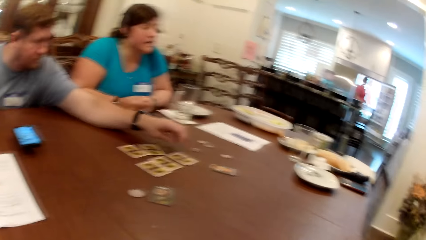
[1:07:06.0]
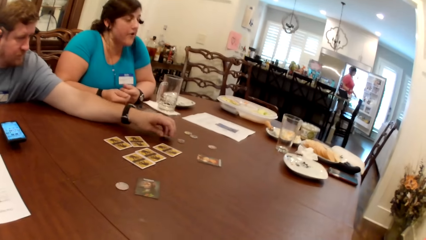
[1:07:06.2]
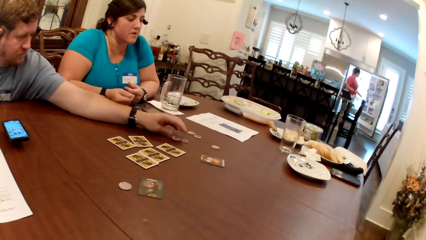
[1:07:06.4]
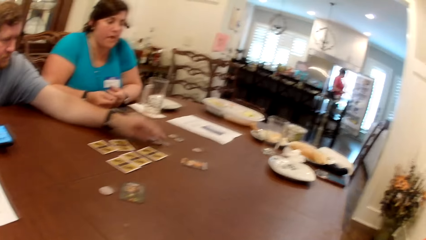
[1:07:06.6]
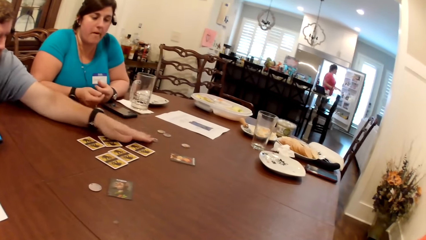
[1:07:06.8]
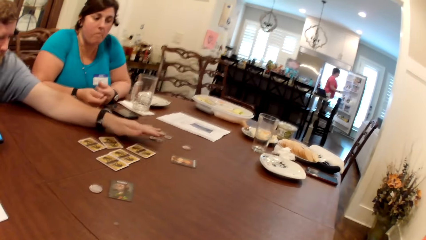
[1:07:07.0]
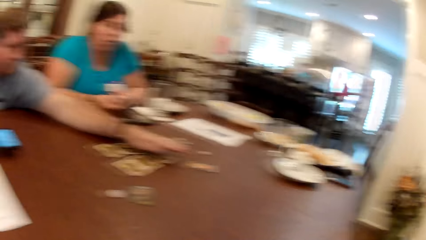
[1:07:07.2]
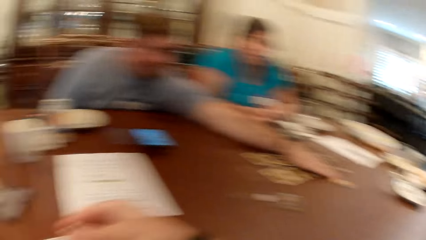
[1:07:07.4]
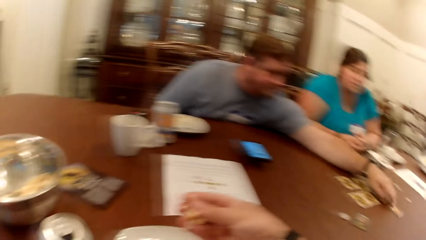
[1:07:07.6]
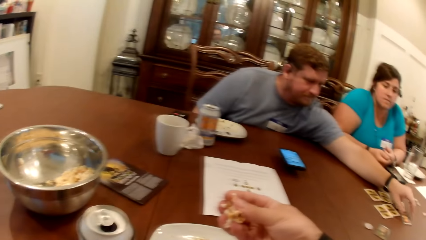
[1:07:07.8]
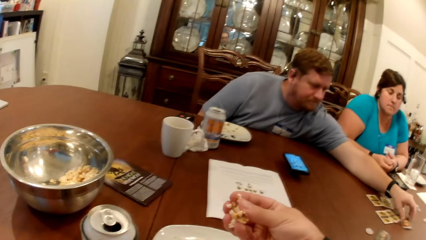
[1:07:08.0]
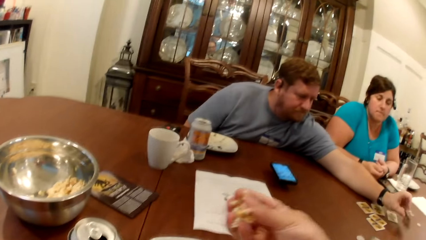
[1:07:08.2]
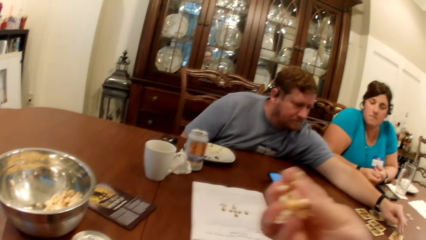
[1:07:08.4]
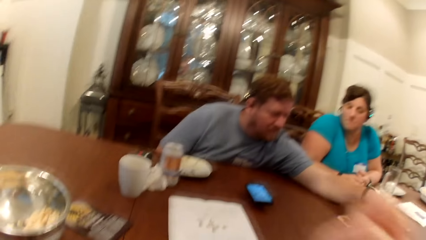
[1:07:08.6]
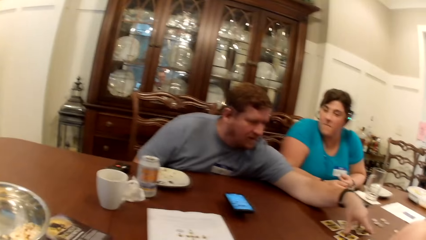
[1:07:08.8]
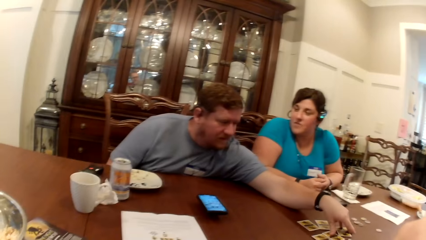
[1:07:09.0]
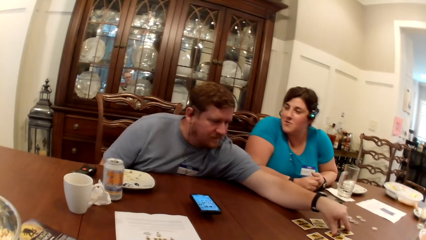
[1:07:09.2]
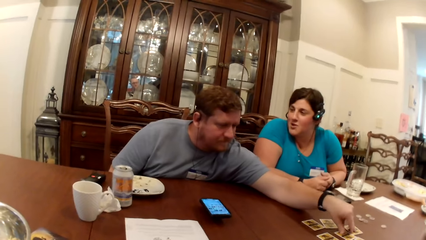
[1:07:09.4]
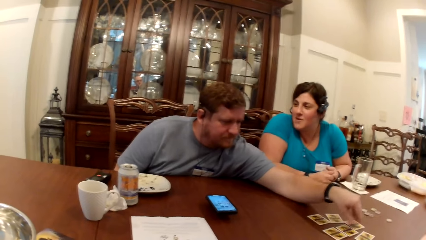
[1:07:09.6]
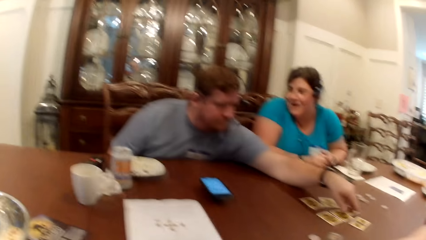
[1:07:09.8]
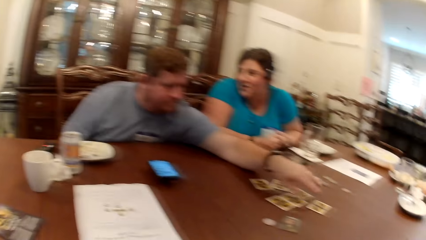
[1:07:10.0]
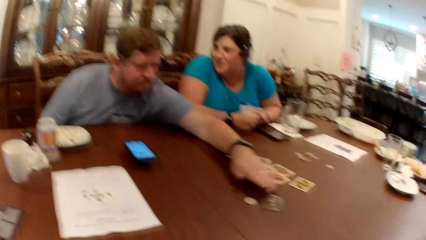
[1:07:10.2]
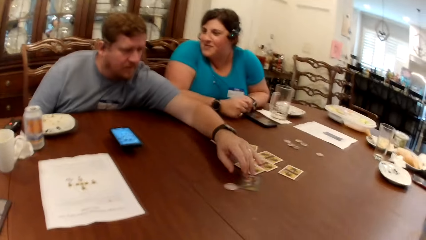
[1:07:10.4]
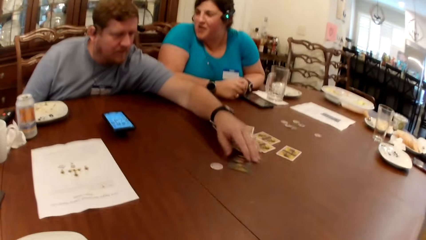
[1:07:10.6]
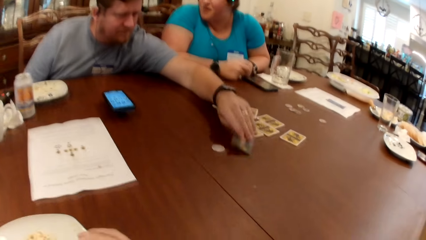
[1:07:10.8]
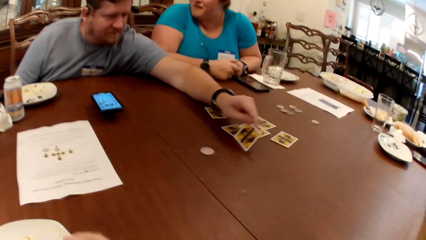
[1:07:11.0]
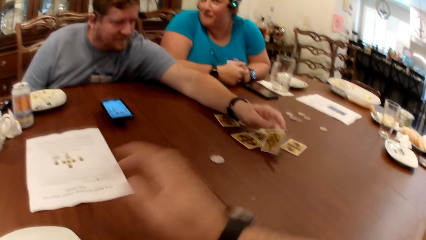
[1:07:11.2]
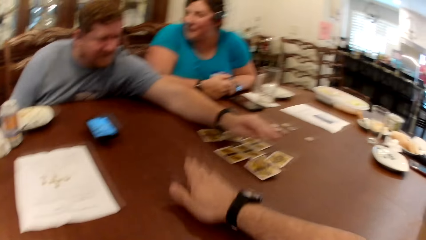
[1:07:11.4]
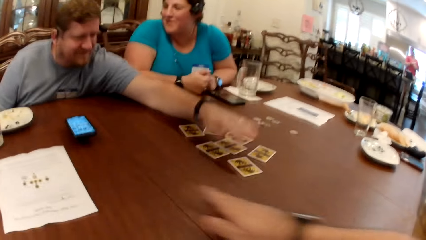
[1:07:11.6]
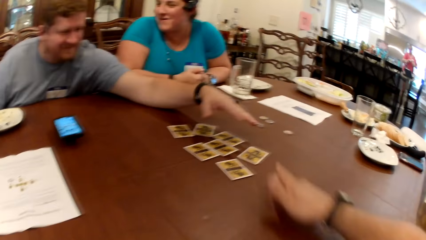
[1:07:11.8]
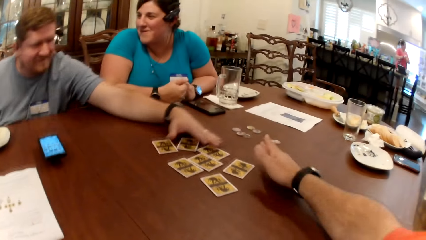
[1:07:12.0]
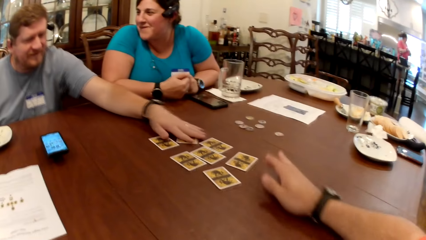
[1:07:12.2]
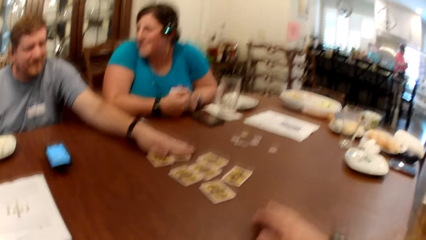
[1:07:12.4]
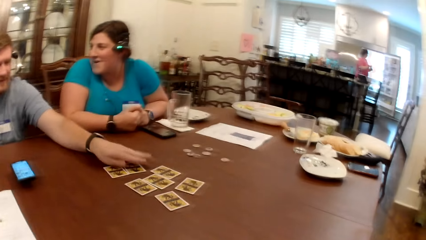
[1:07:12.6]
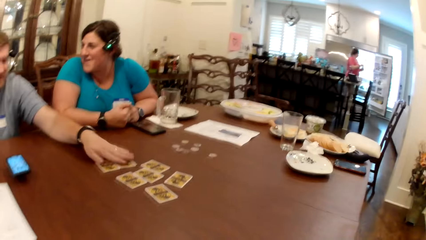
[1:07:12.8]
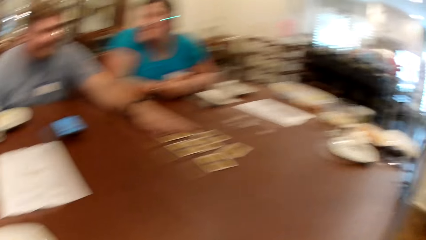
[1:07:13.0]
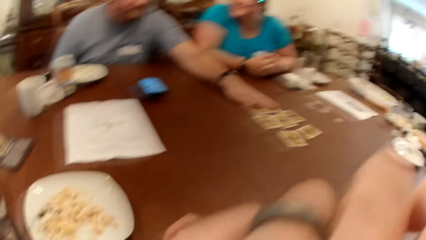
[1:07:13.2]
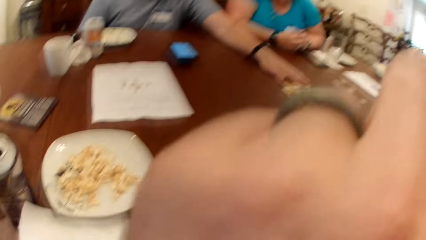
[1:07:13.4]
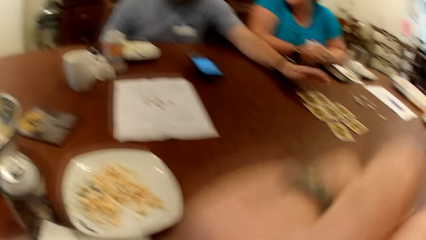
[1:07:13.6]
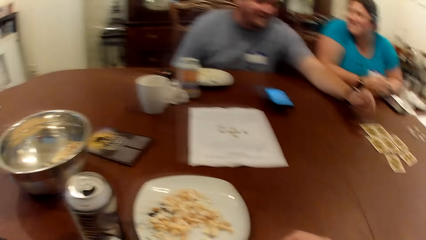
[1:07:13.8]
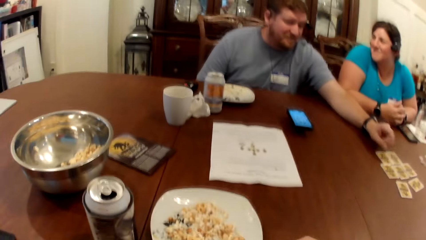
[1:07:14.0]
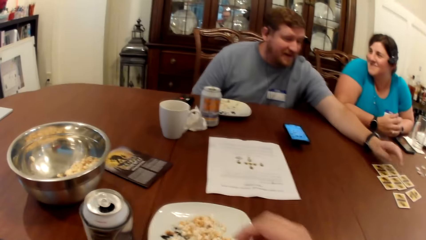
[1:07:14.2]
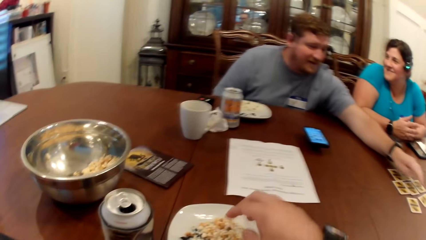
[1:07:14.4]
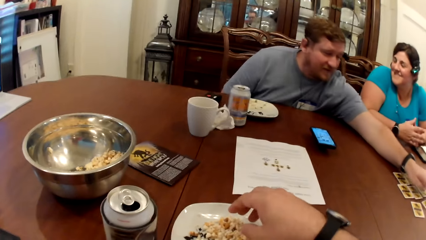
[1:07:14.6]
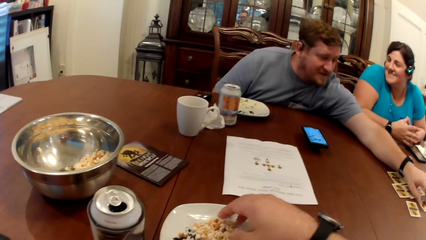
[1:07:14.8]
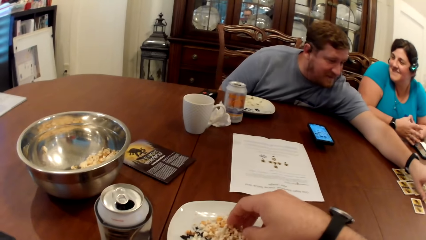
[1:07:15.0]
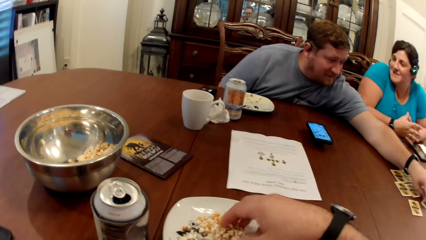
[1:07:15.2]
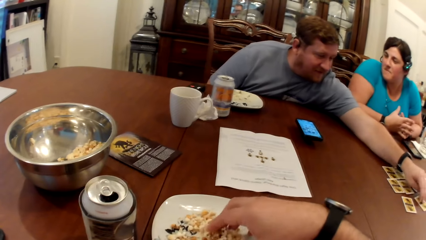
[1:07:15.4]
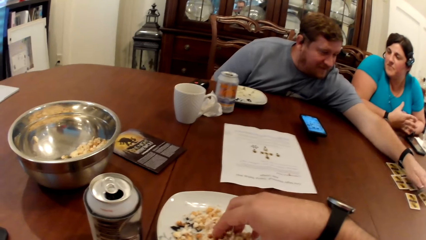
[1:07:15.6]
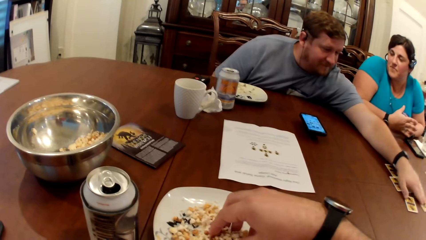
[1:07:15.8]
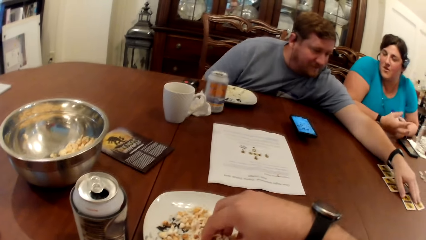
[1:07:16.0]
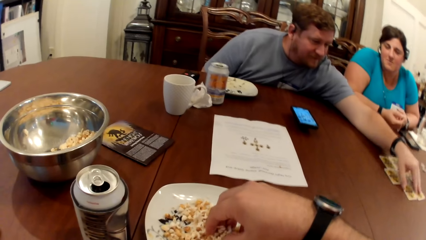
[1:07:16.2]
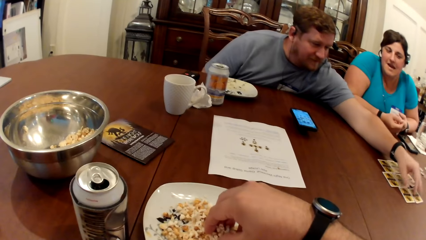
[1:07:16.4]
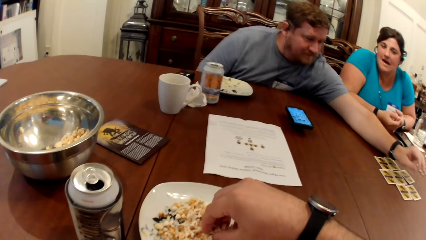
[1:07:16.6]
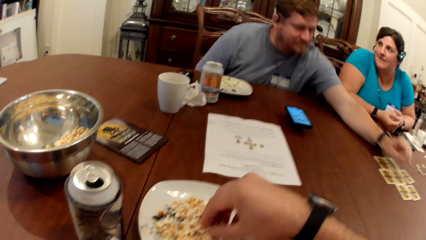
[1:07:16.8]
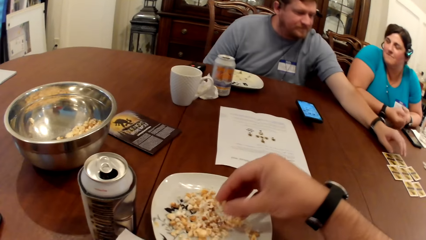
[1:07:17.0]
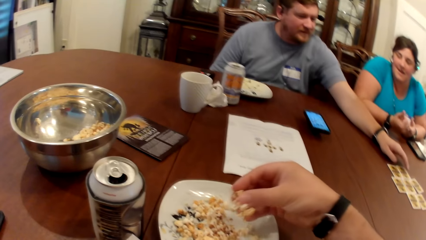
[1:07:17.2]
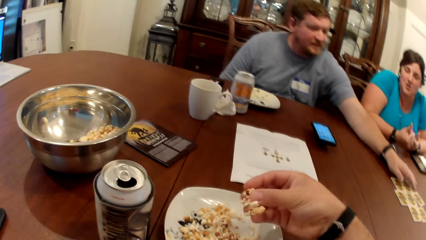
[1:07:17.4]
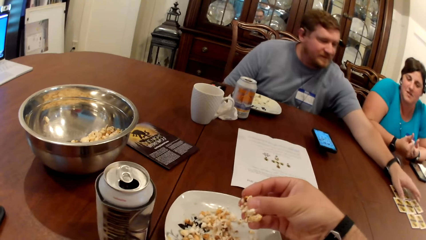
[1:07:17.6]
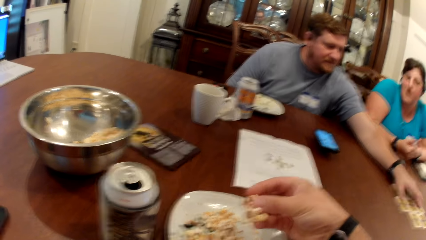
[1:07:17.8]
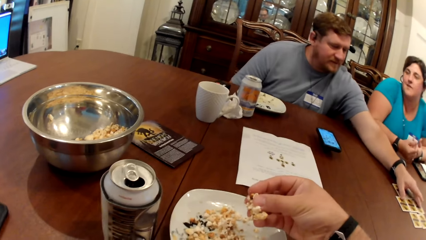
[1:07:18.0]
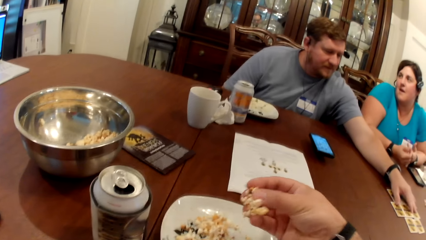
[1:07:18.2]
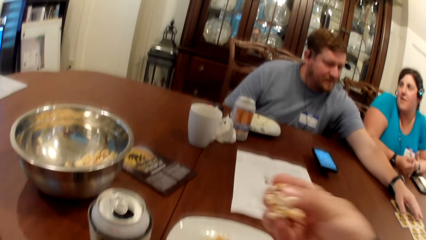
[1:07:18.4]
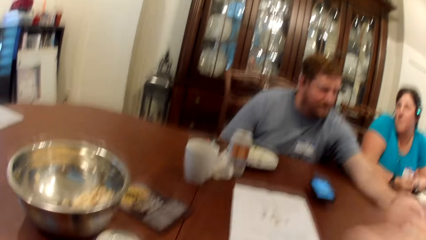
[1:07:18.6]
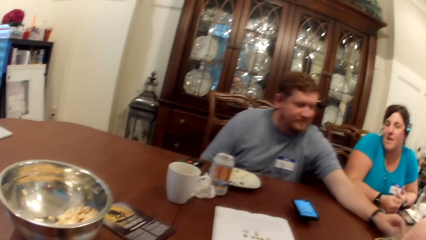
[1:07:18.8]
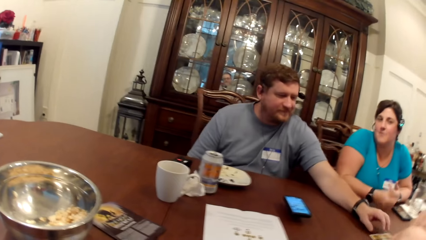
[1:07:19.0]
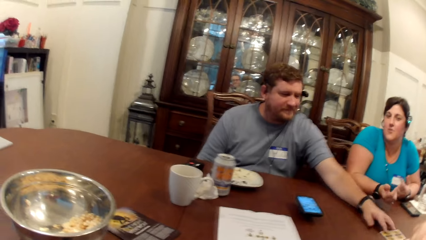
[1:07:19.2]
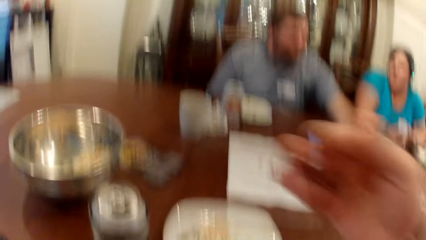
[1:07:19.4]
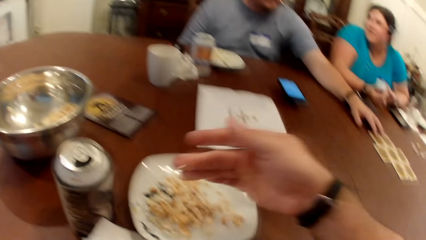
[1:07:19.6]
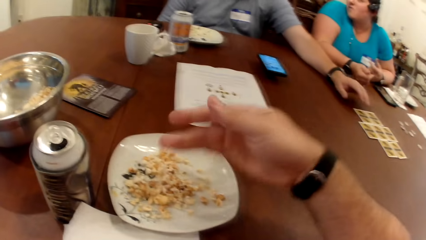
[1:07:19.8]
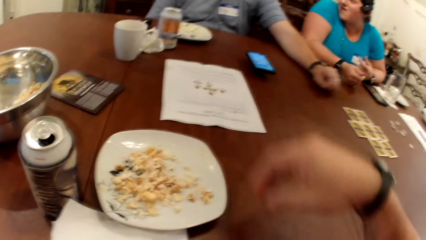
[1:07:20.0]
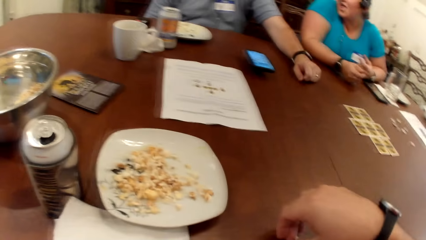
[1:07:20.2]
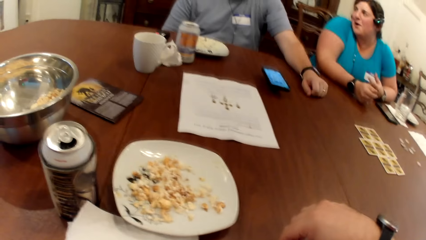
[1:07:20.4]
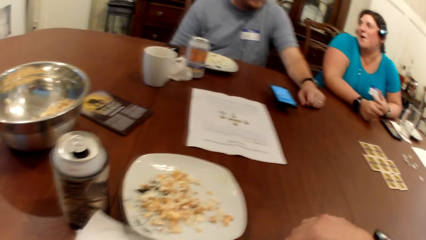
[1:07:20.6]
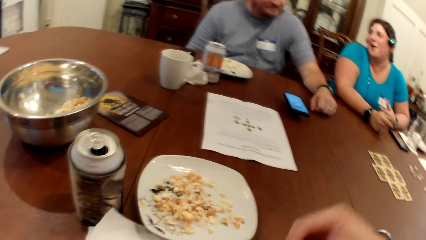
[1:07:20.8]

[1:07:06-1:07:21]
The man drops the token in his left hand on the table, moves the tokens on the table with his left hand, and flips the card on the table face down with his left hand. The camera wearer lifts the popcorn in his right hand towards his mouth and puts the popcorn in his mouth. The man touches the cards on the table with his left hand, flips the card on the table face down with his left hand, and moves the cards around. The camera wearer moves a token on the table with his right hand. The man touches the cards on the table with his left hand. The camera wearer lifts his left hand towards his face. He takes some popcorn from the plate on the table with his right hand. He lifts the popcorn in his right hand towards his mouth and puts the popcorn in his mouth. He takes some popcorn flakes from the table with his right hand.
